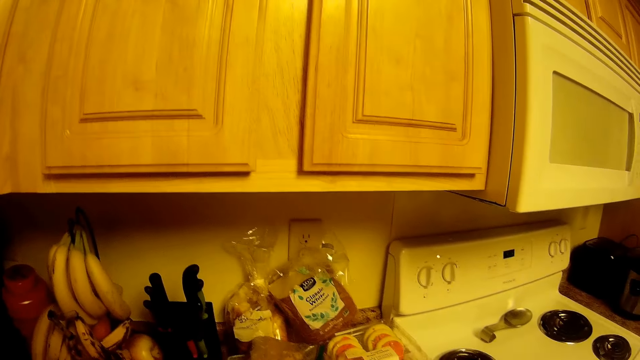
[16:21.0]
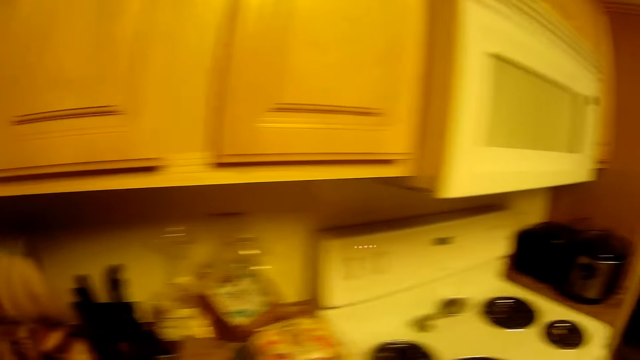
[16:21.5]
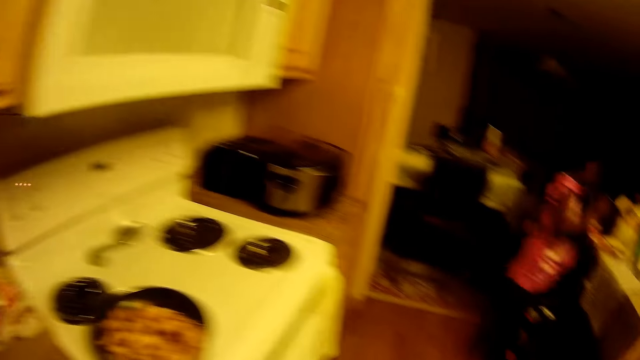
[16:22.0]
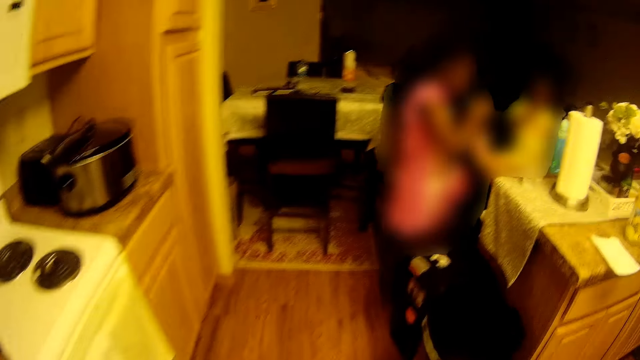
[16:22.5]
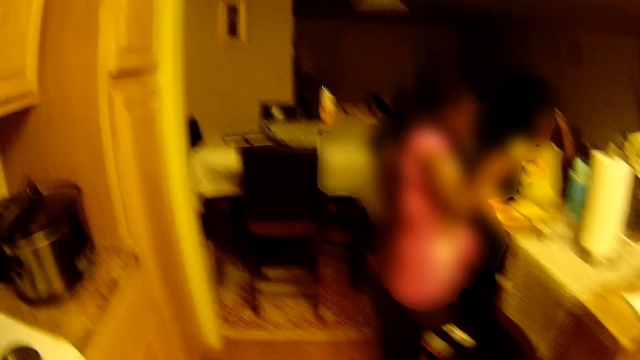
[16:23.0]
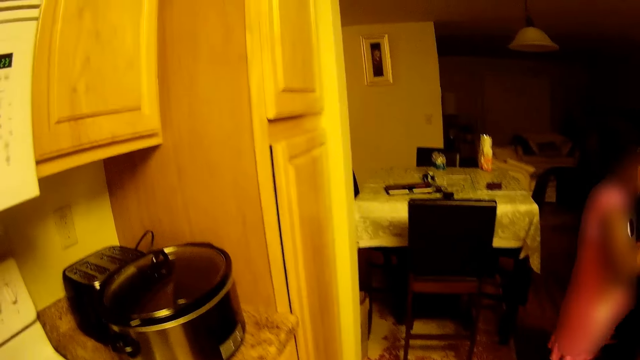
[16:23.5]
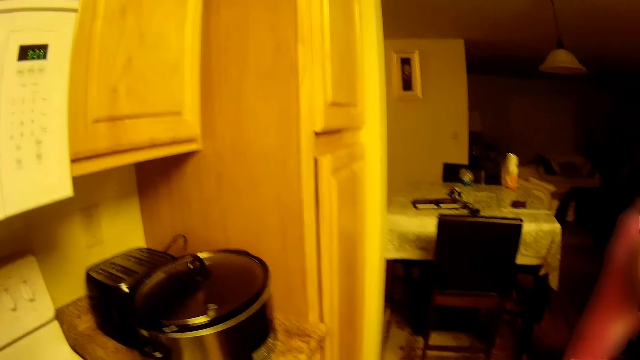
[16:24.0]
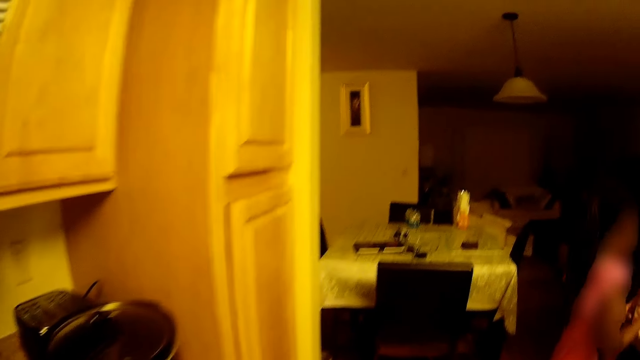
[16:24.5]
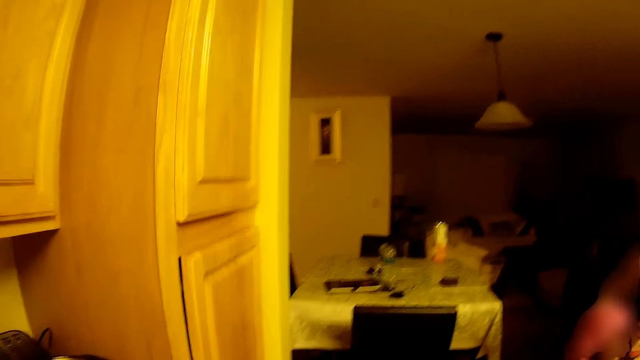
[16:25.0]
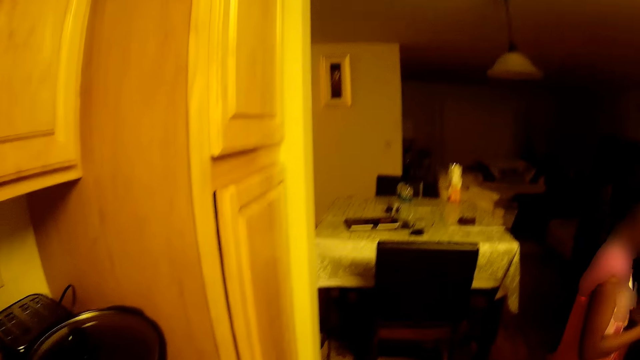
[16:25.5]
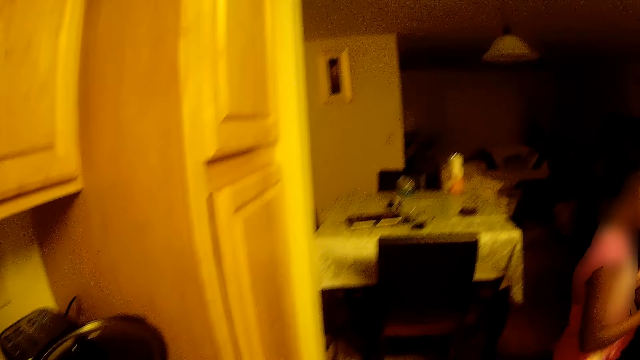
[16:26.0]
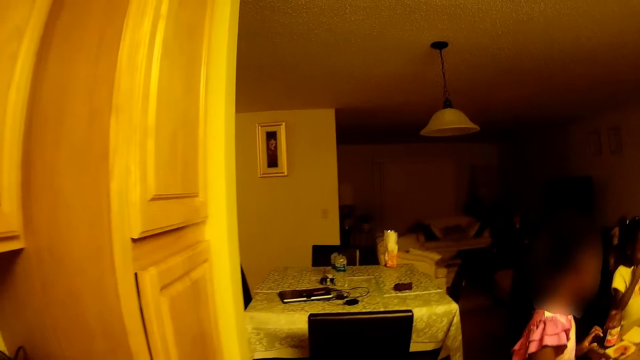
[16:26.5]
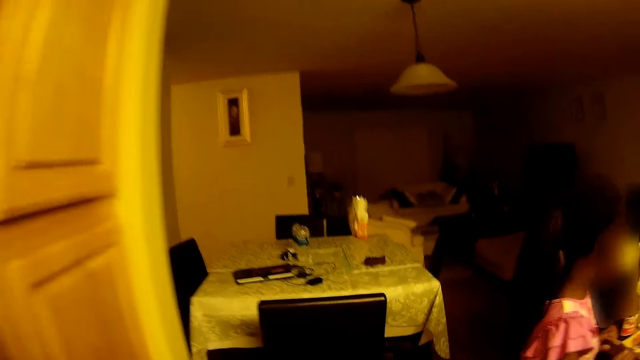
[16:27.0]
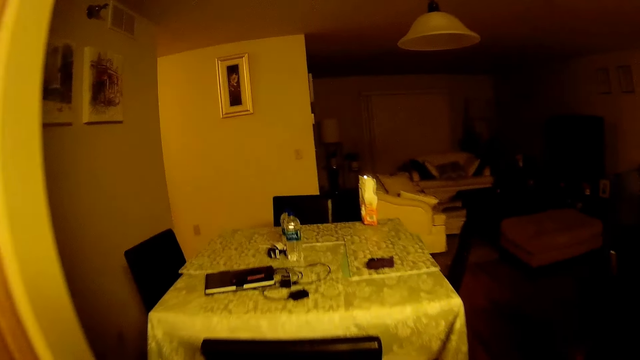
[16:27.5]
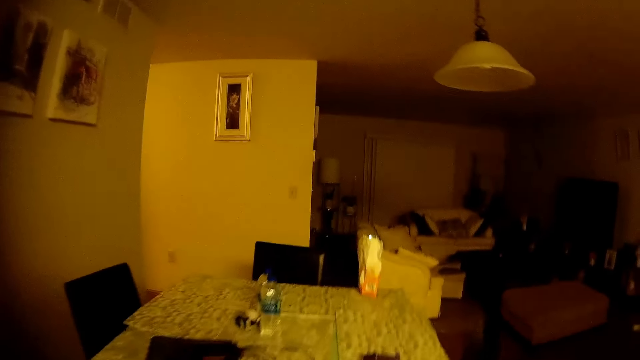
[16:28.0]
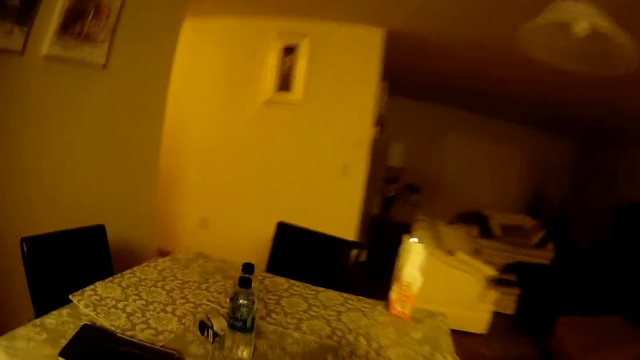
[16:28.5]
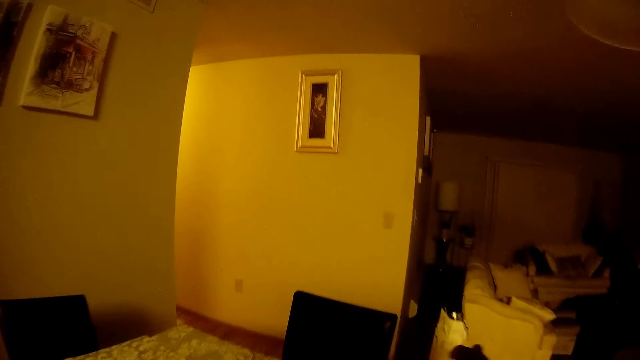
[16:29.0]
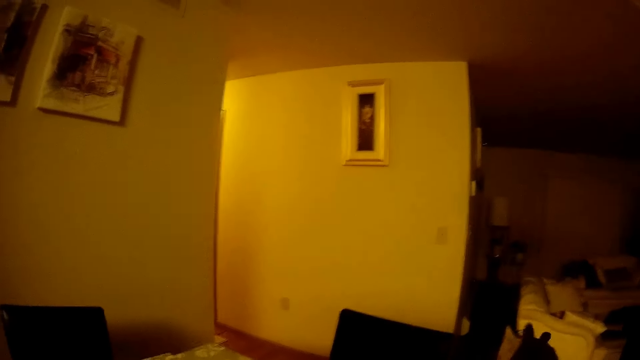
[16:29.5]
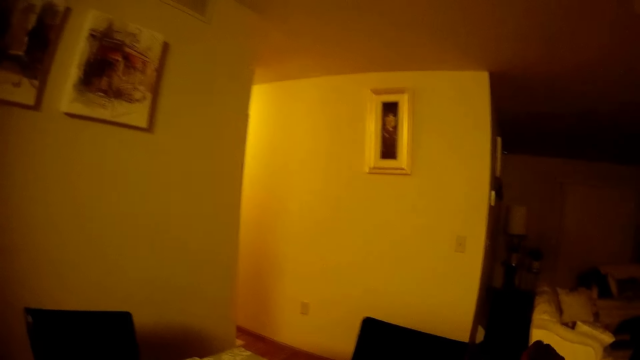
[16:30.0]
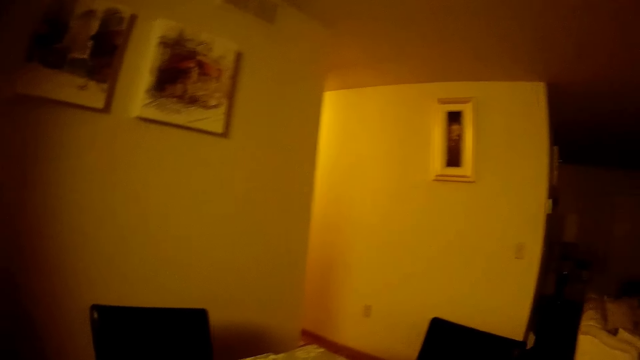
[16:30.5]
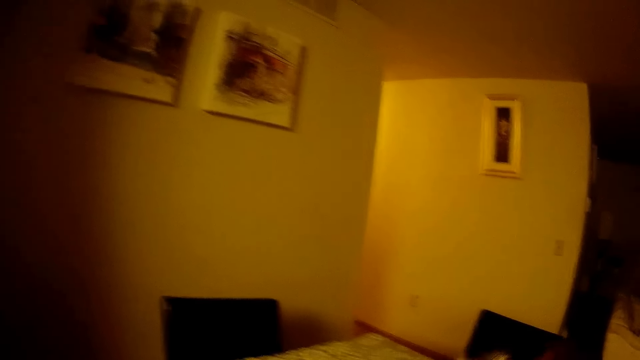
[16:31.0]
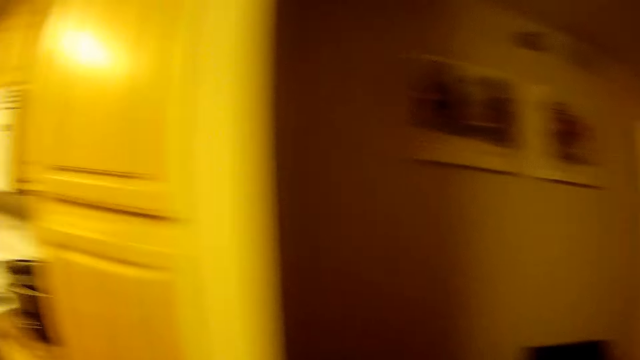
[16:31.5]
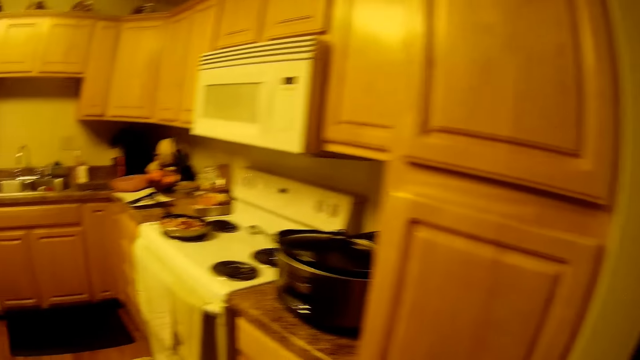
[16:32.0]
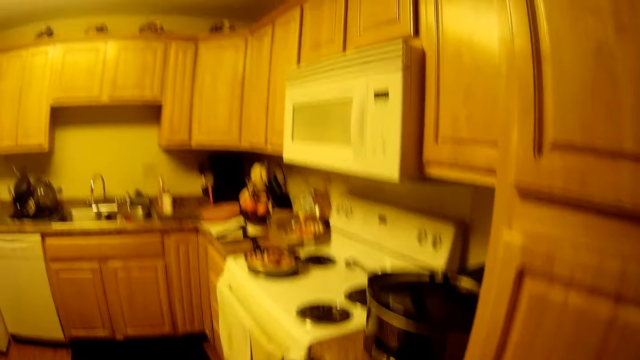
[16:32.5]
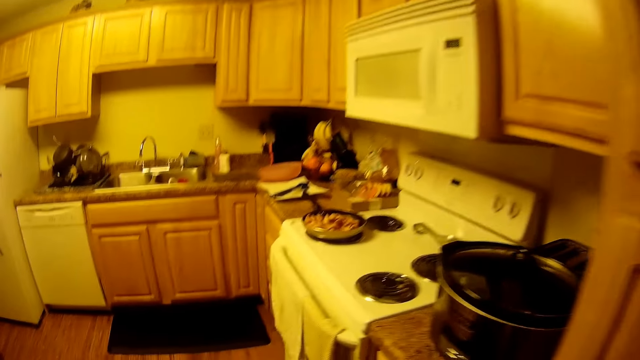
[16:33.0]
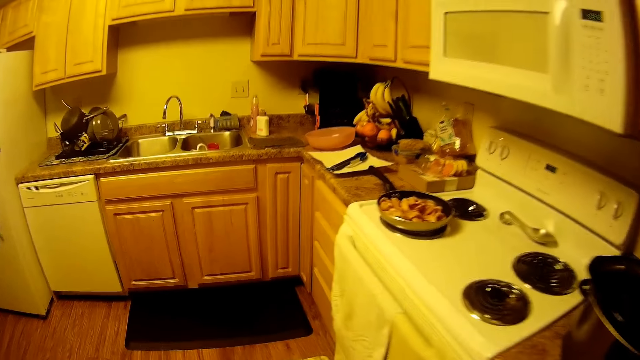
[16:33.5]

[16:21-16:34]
The camera wearer walks around the kitchen. She picks a paper towel from the table with her right hand.

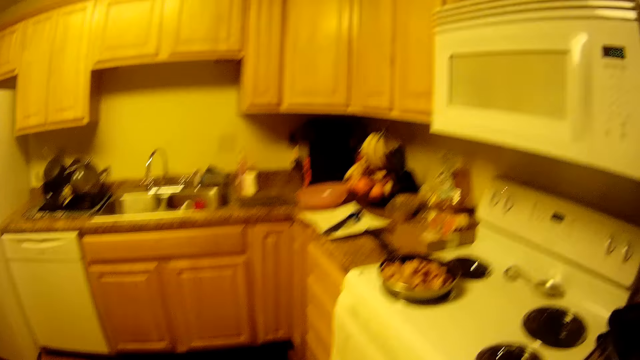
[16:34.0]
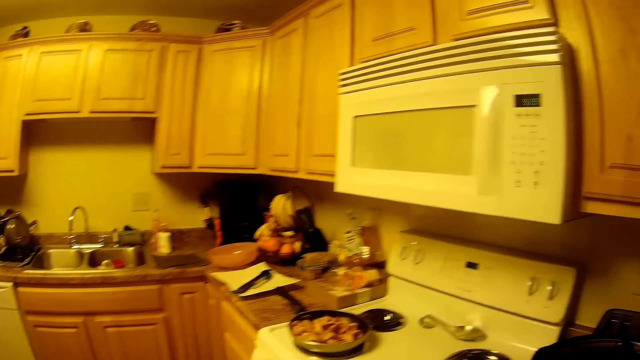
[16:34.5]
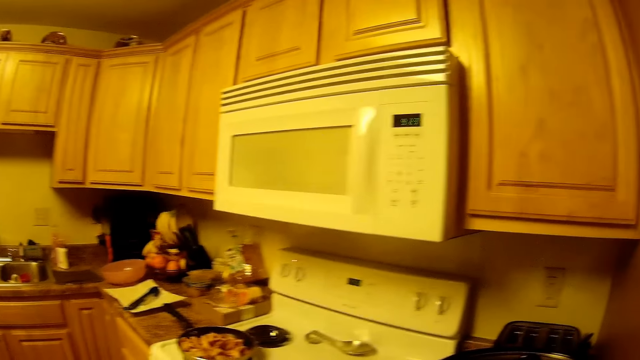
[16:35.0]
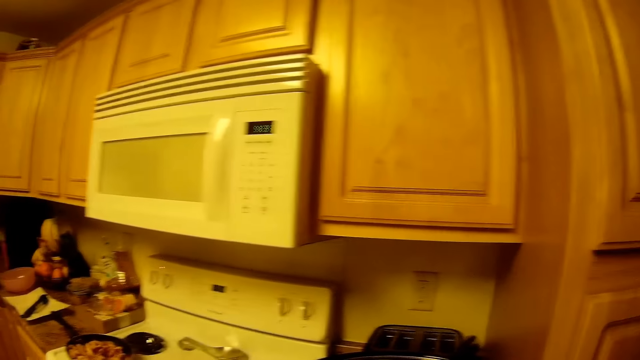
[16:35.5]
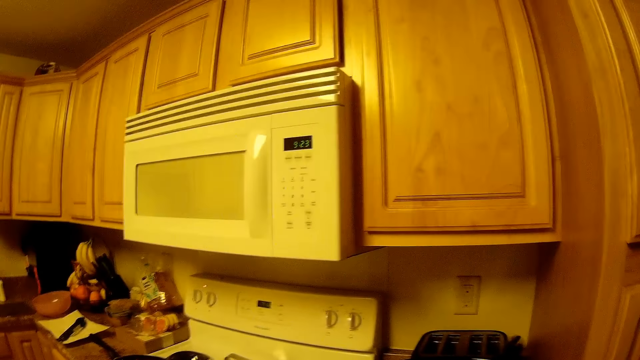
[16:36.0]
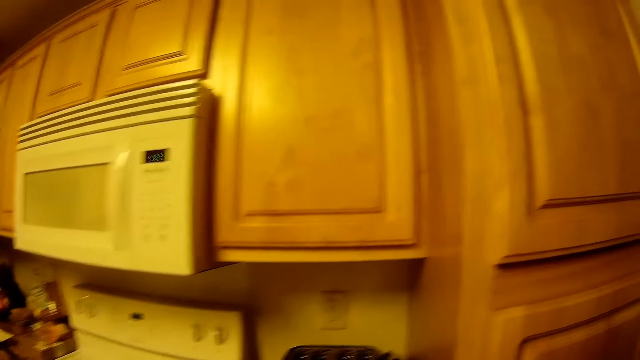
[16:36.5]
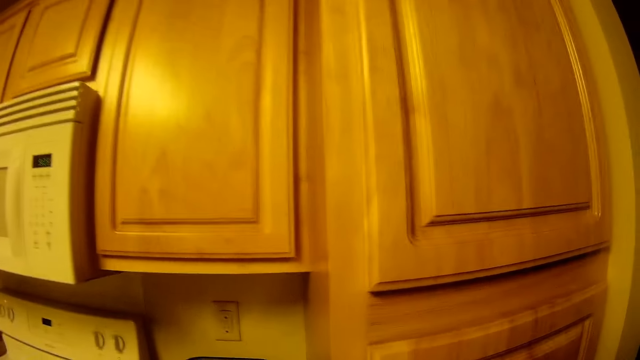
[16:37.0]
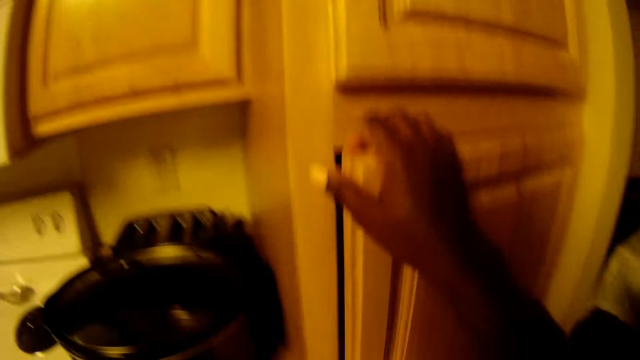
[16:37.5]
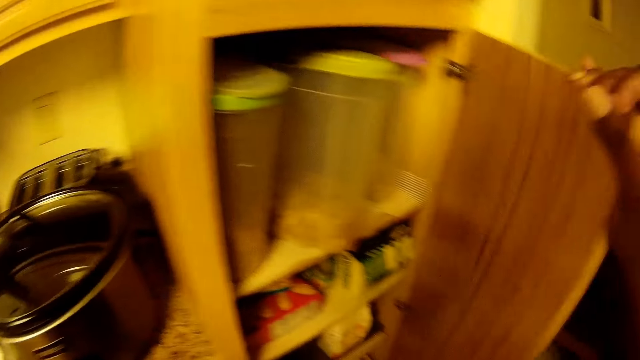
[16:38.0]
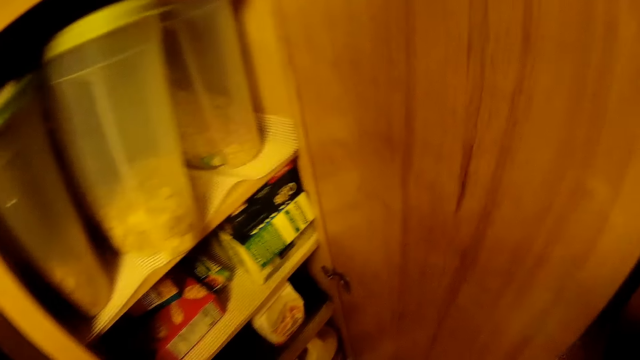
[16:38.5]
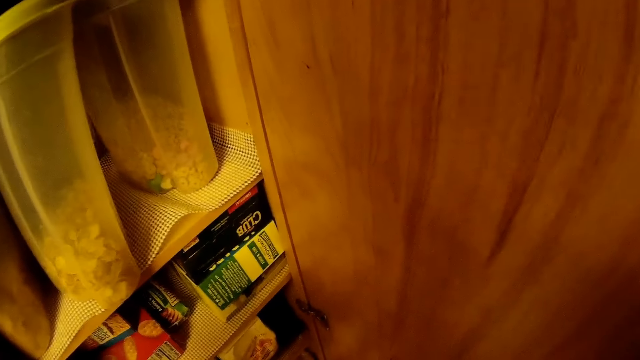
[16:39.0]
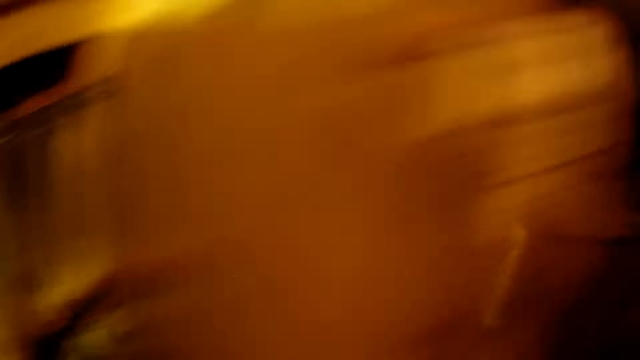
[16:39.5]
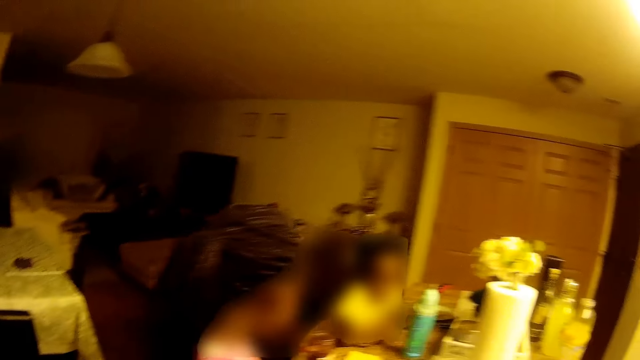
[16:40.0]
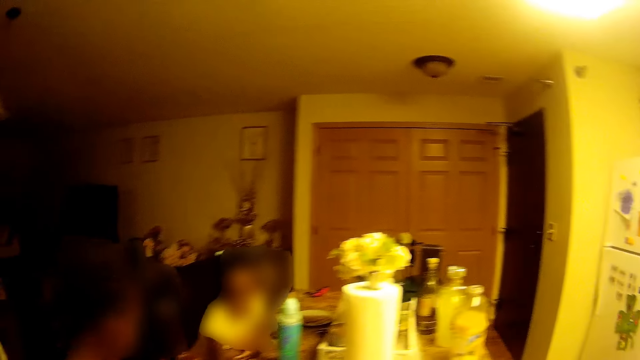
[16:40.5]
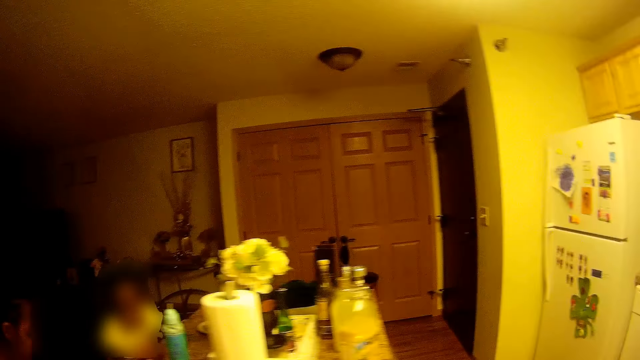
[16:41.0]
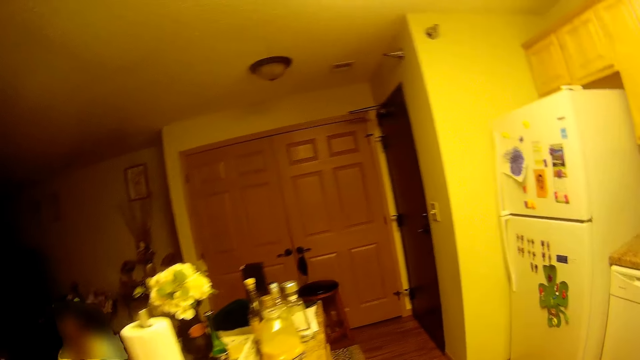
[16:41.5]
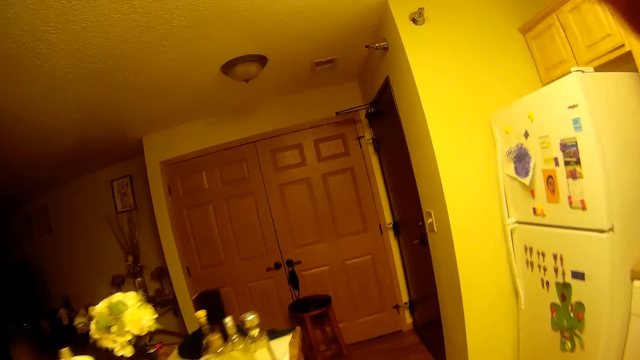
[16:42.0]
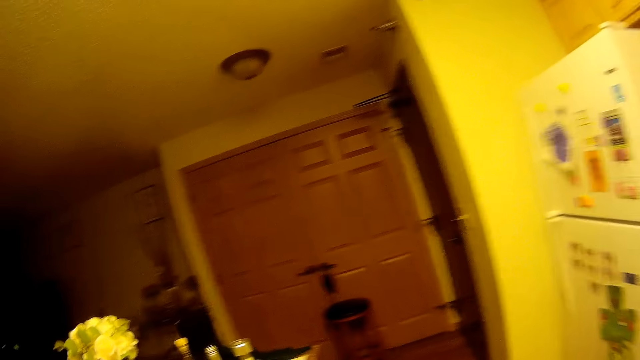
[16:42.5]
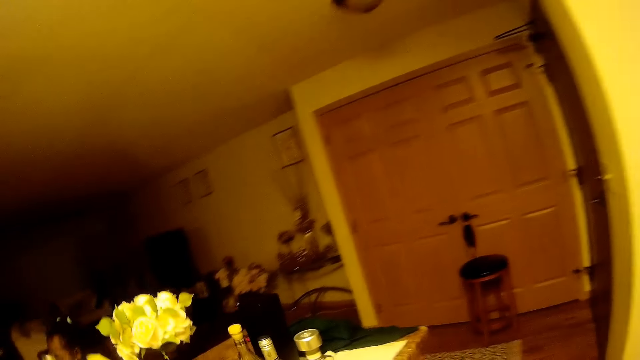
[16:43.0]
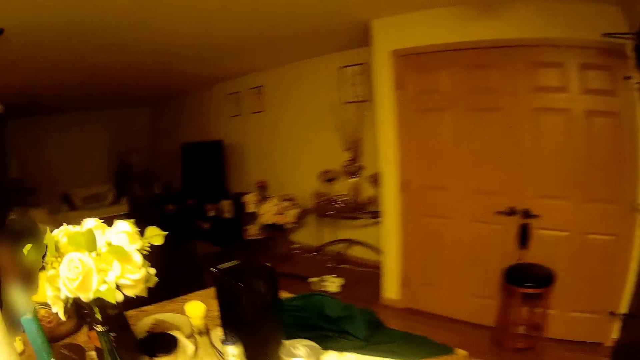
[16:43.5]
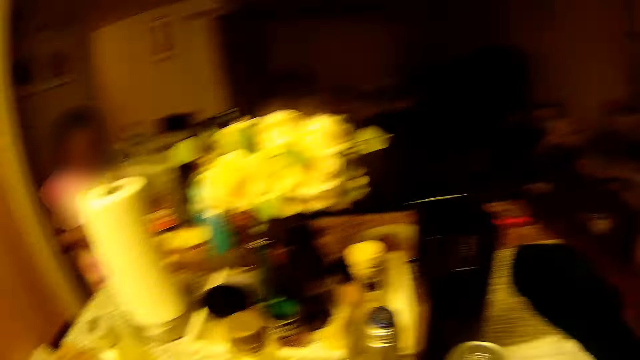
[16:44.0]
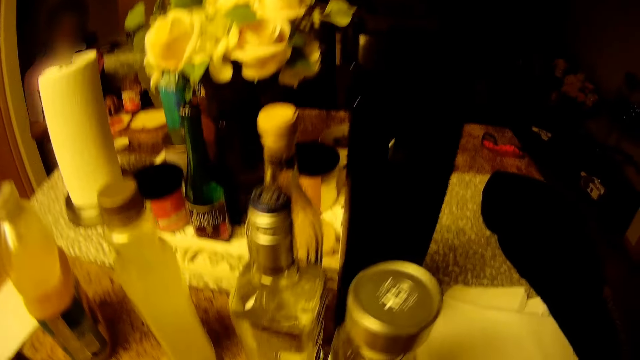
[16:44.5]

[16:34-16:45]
The camera wearer opens a cabinet with her right hand. She looks around. She touches her hair with her right hand.
